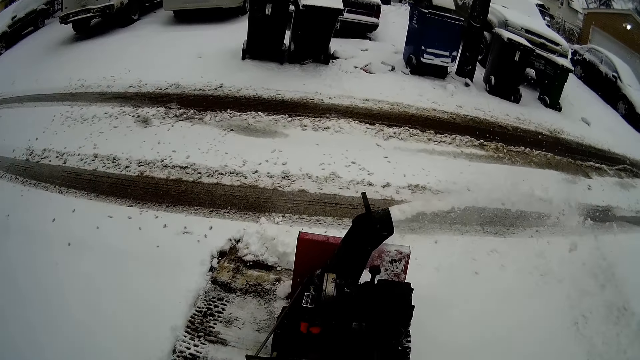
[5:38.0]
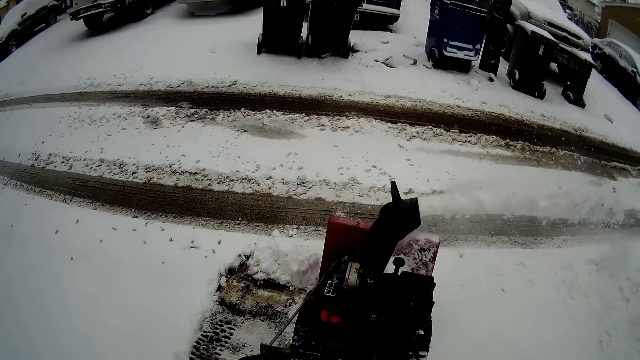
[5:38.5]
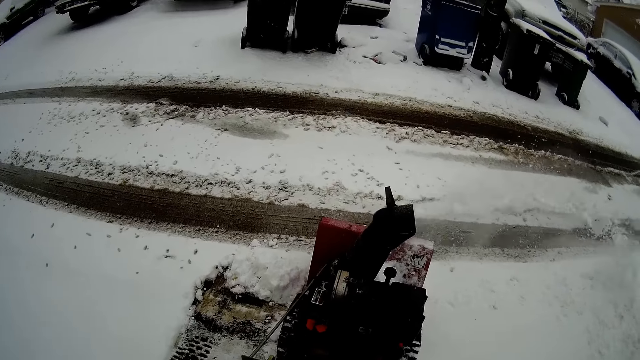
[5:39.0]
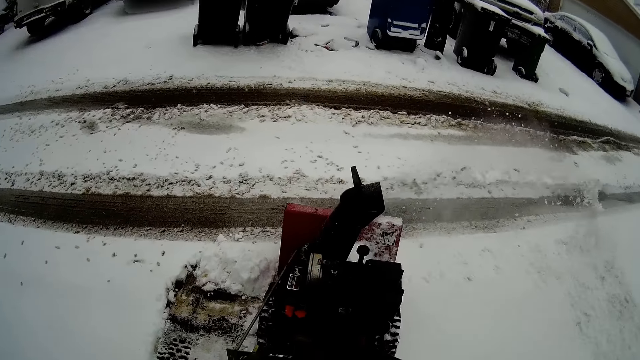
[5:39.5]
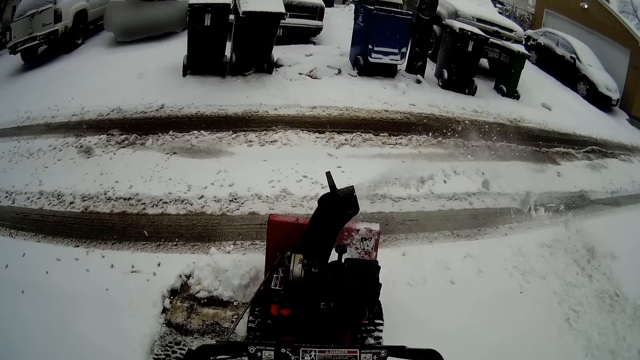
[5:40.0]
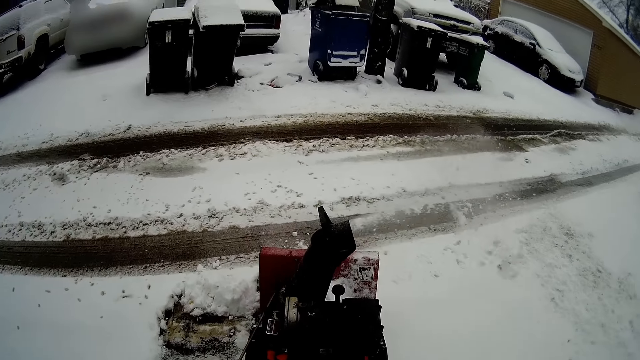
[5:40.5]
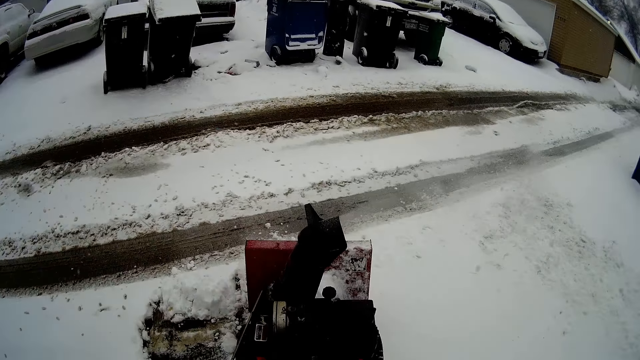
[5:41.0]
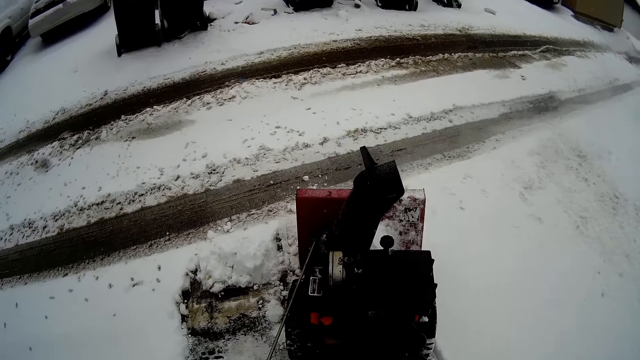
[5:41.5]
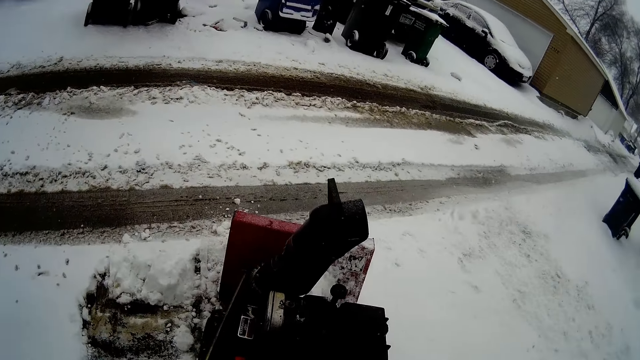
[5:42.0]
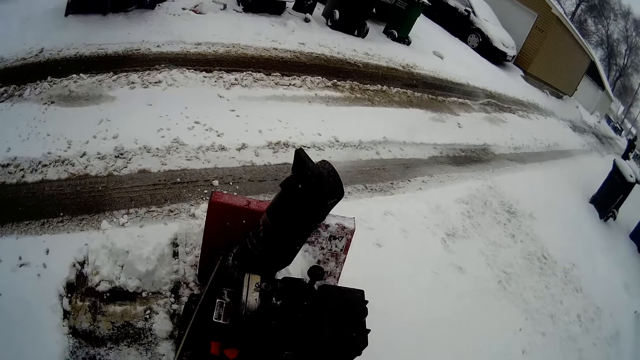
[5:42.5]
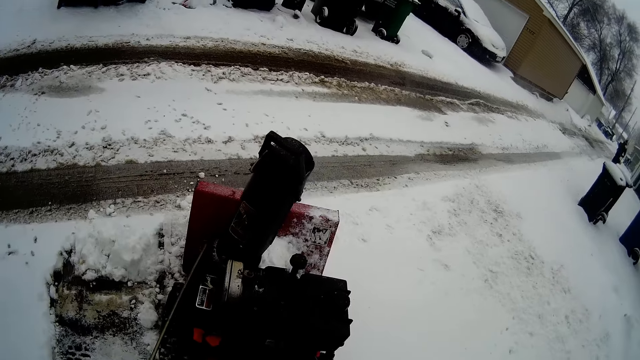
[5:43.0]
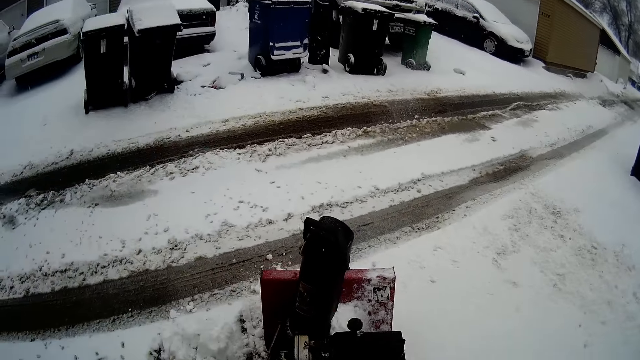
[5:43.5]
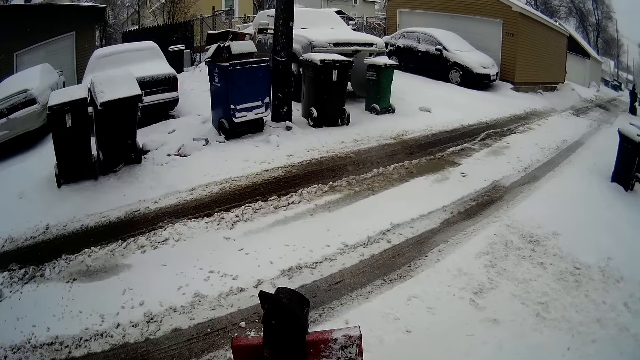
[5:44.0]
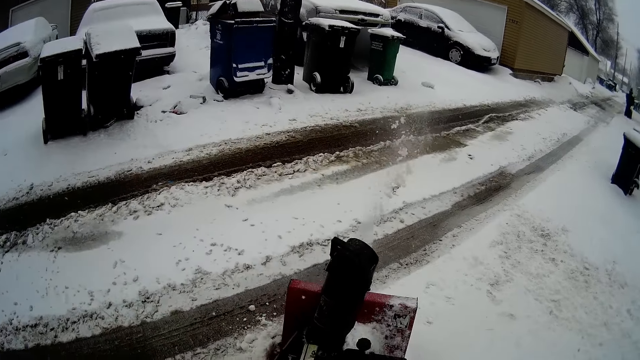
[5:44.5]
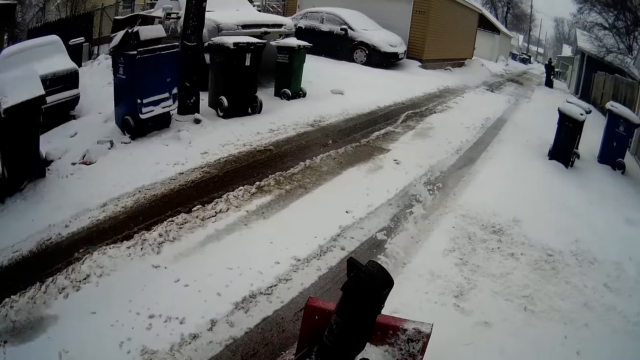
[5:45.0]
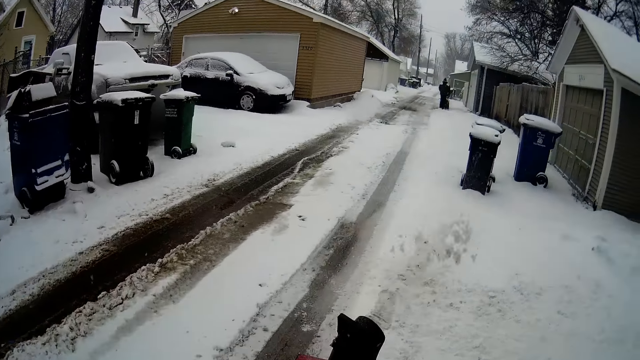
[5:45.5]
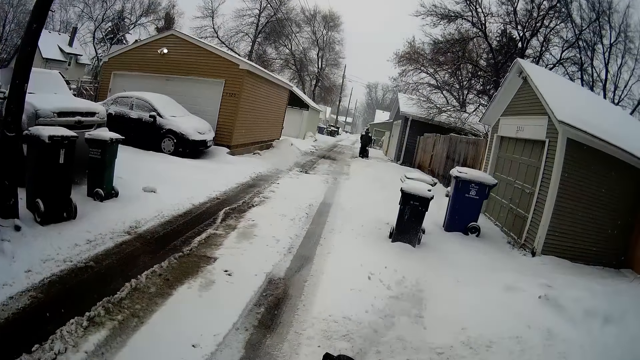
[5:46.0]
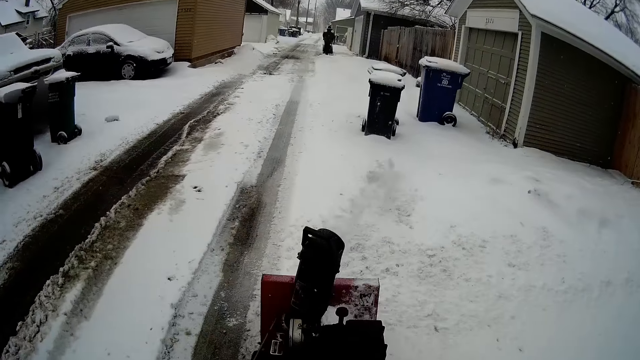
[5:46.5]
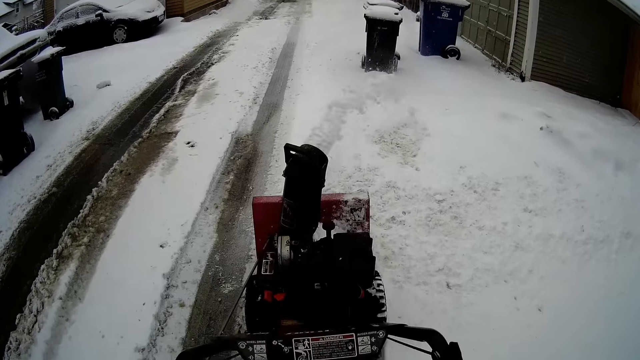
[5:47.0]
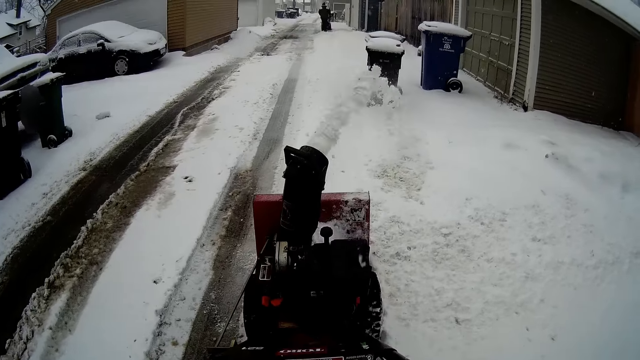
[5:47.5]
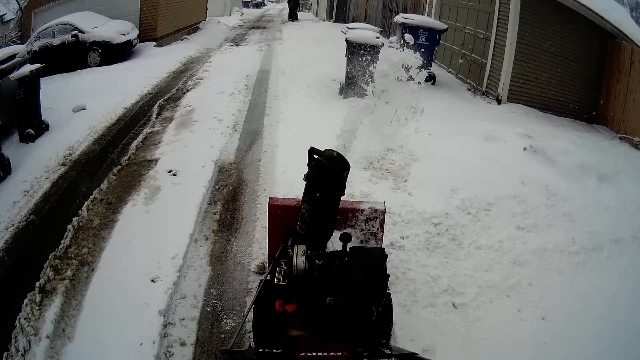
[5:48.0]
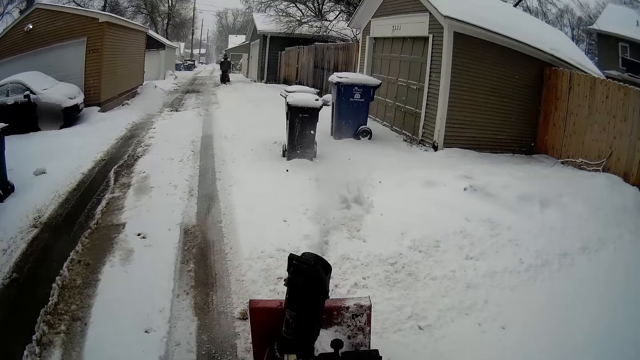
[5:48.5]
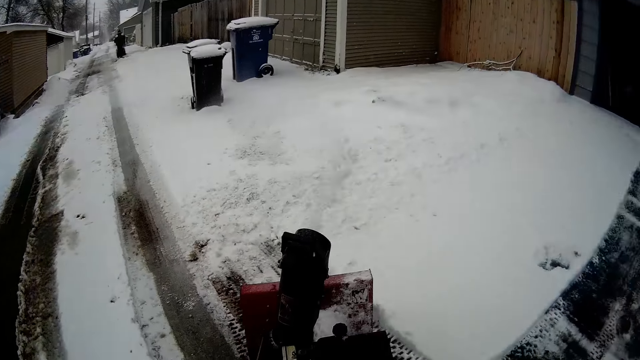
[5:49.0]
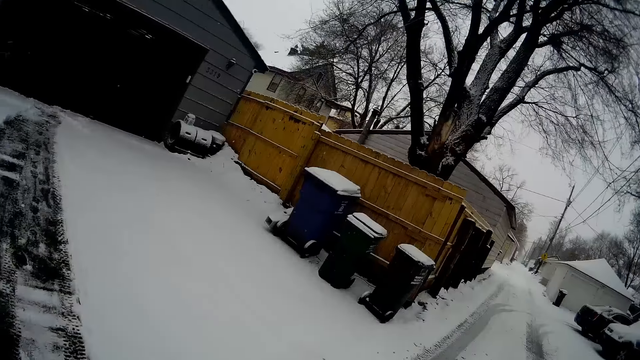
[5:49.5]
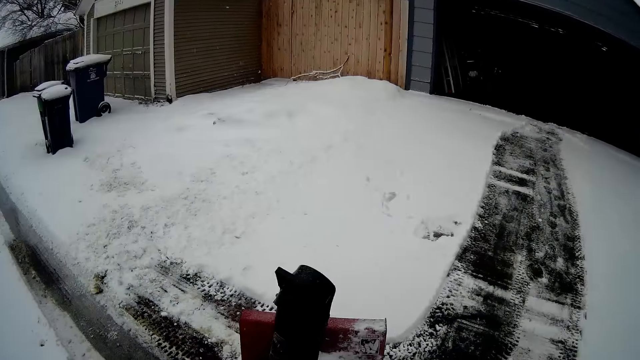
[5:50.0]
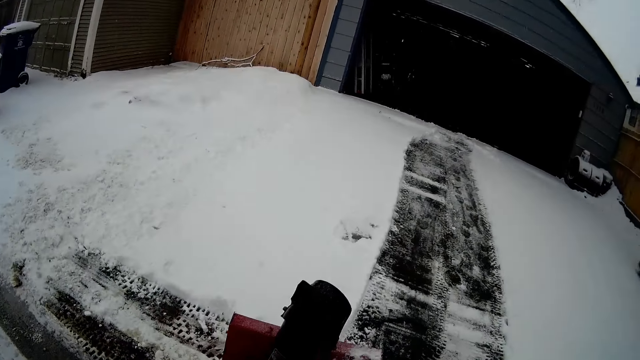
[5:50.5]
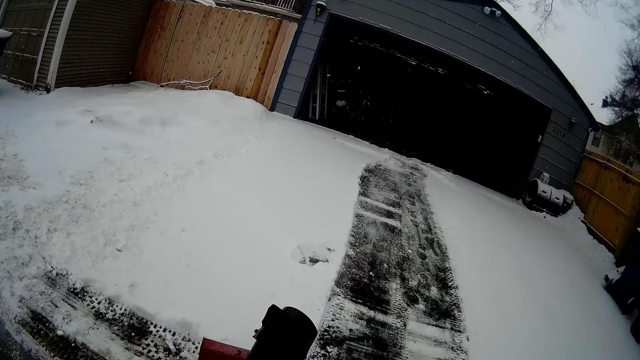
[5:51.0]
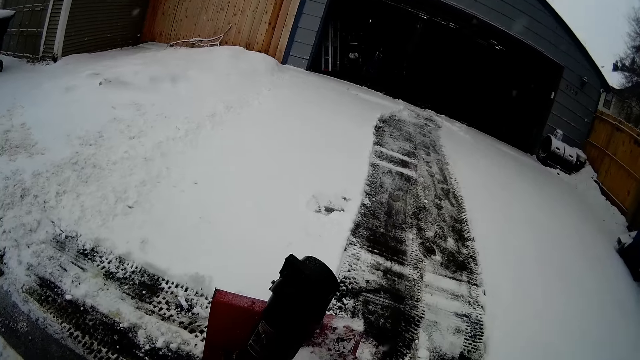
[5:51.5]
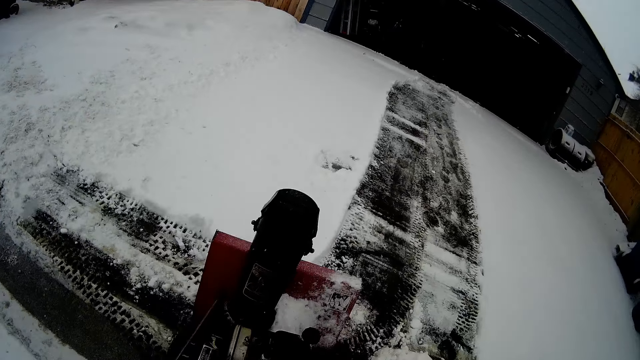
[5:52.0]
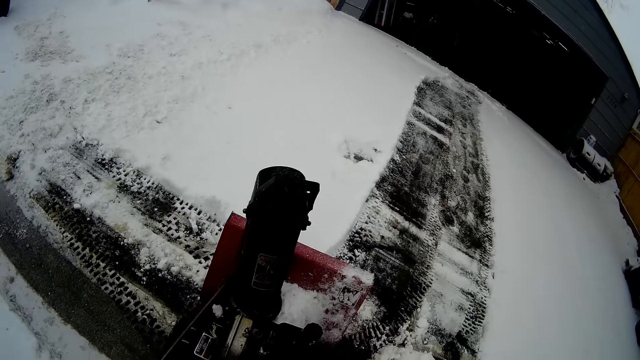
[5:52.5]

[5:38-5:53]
The camera wearer turns around the area. They blow snow with a snow mini skid. They turn around the area.

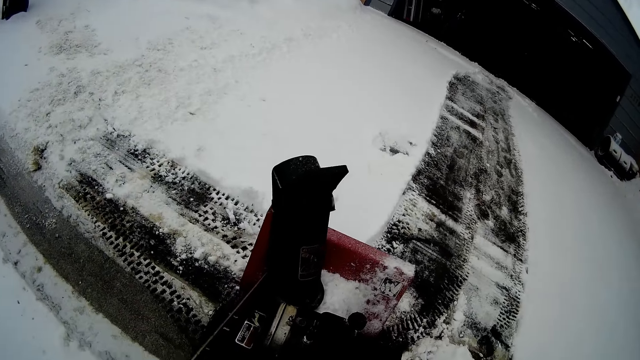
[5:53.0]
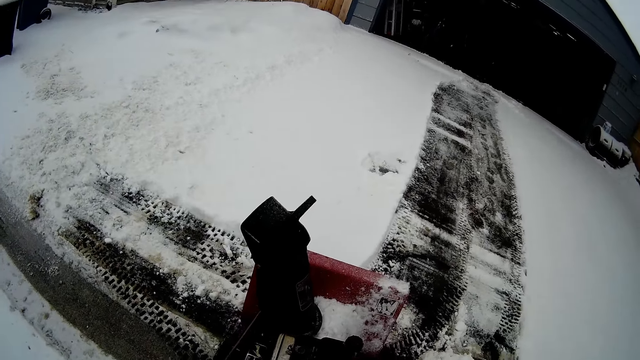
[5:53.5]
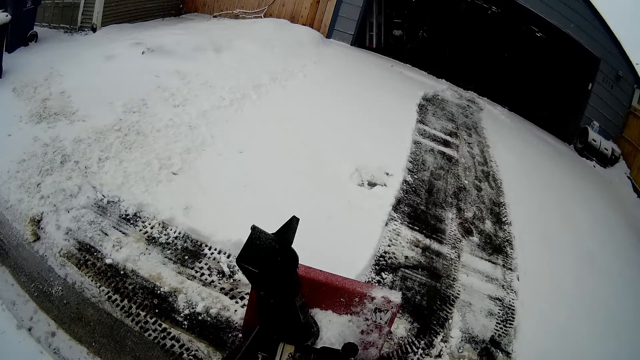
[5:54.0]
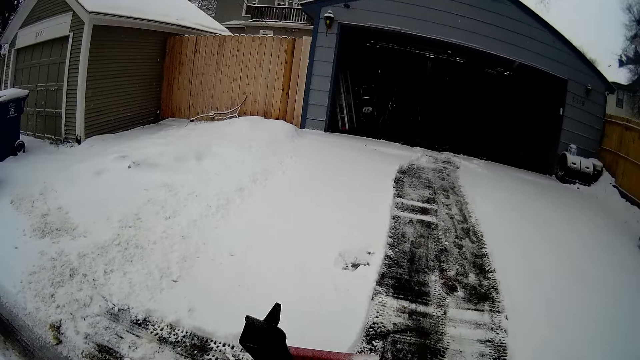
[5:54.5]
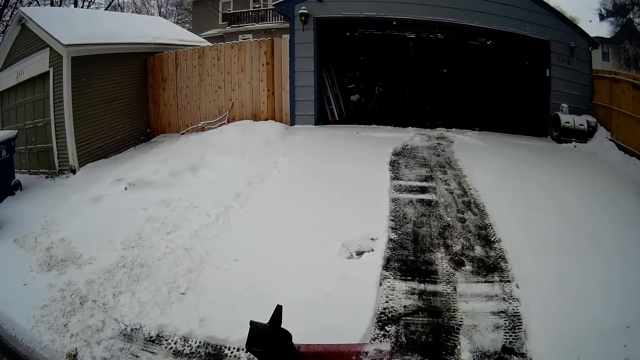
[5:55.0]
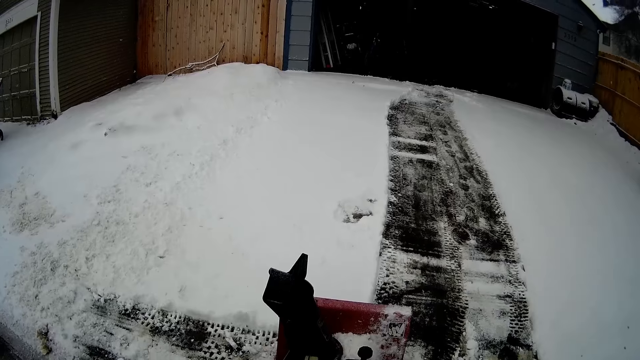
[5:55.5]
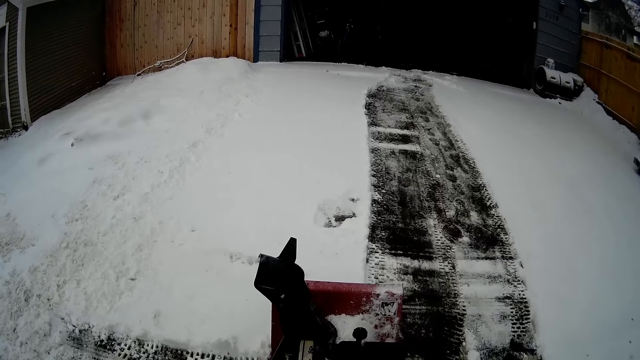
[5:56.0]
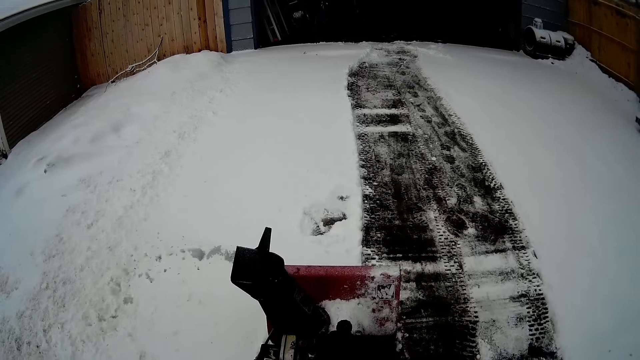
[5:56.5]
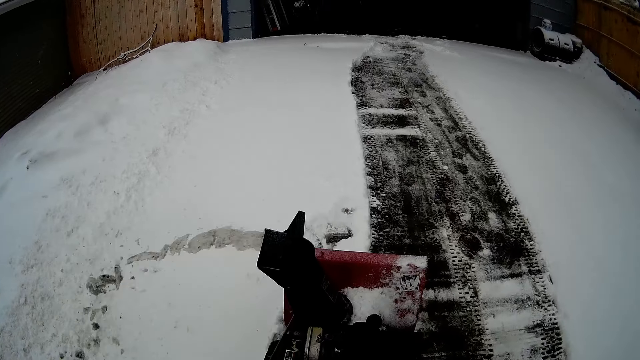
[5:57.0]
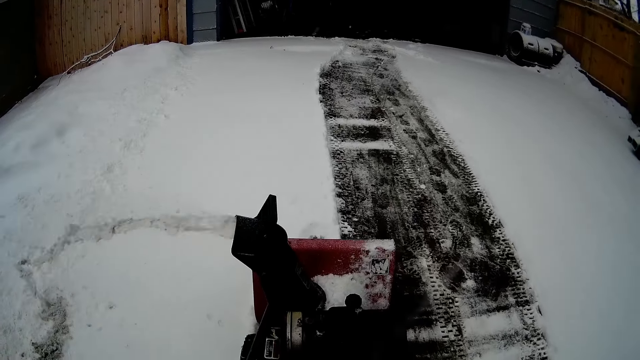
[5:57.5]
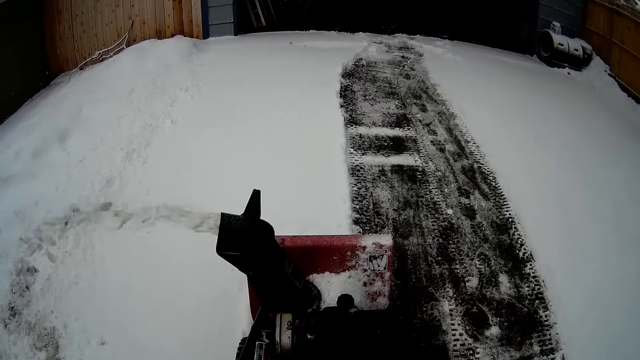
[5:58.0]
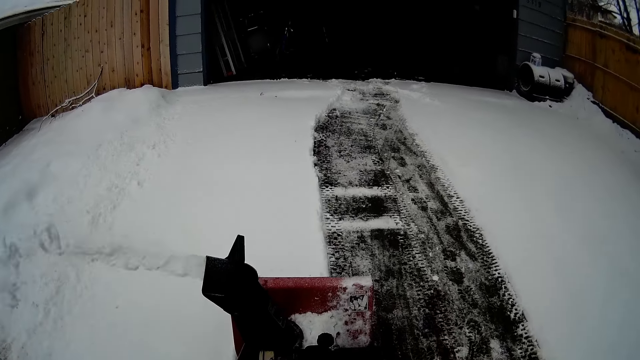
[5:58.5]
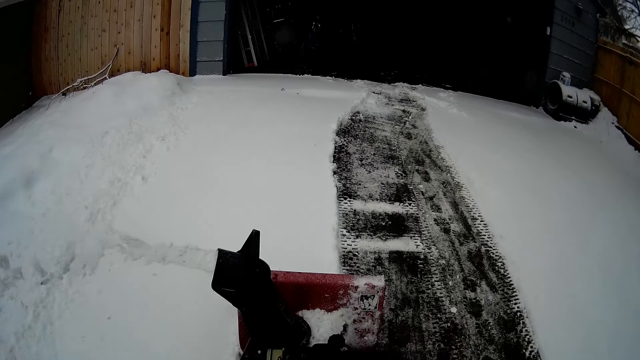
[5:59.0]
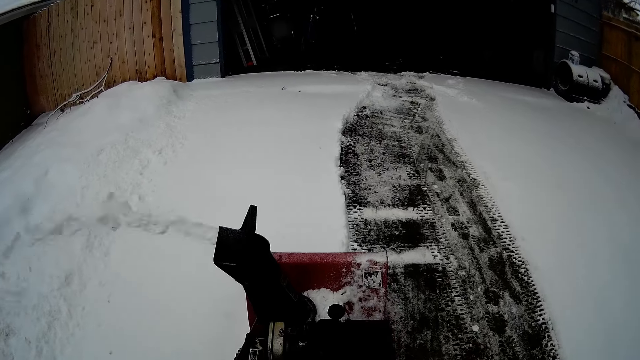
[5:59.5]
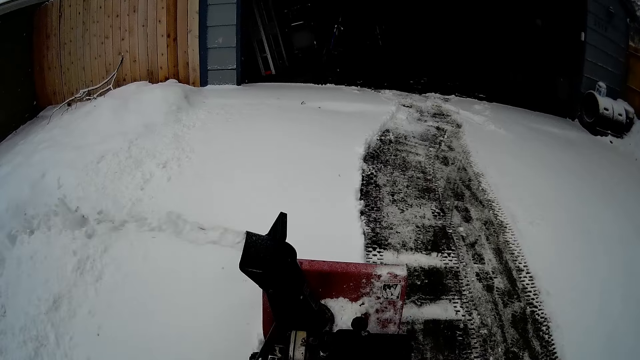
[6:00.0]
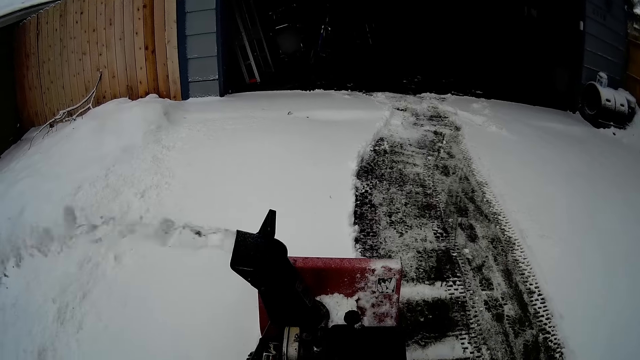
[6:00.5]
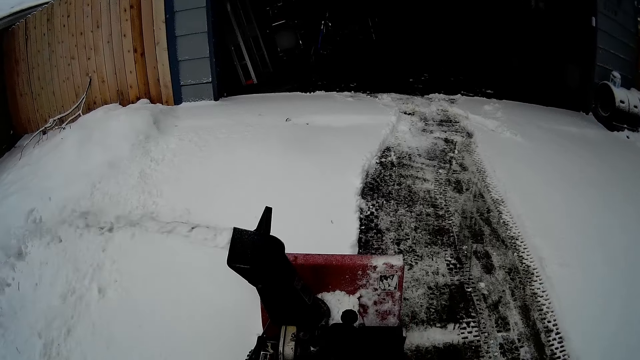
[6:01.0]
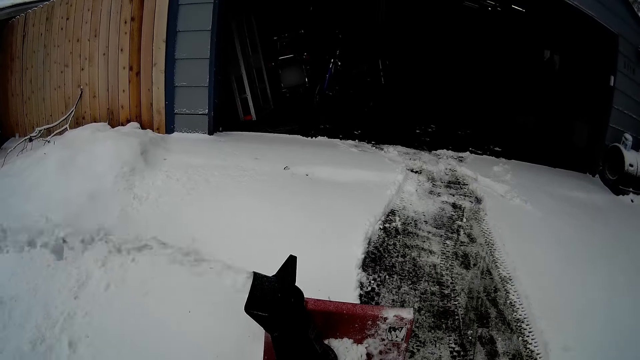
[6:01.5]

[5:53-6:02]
The camera wearer blows snow with a snow mini skid.
